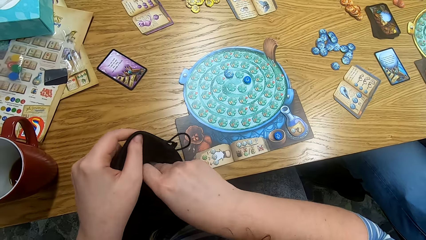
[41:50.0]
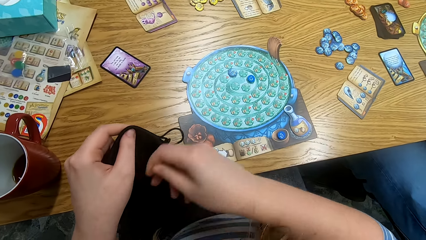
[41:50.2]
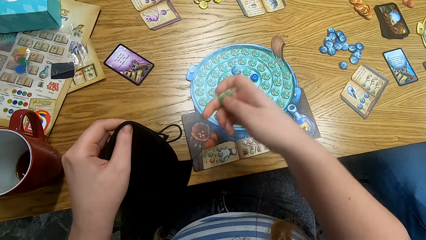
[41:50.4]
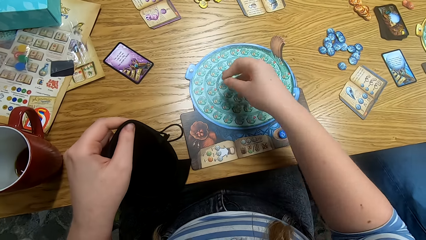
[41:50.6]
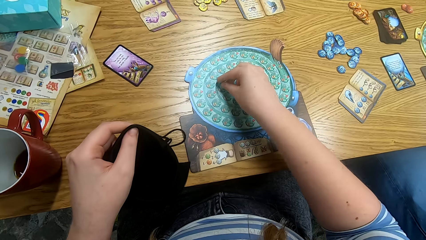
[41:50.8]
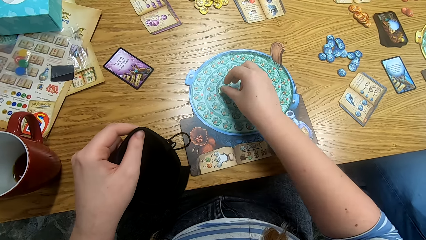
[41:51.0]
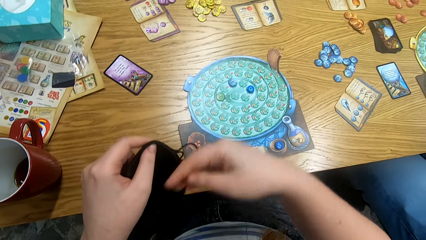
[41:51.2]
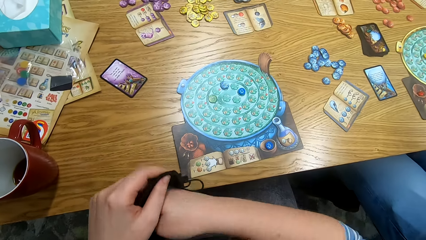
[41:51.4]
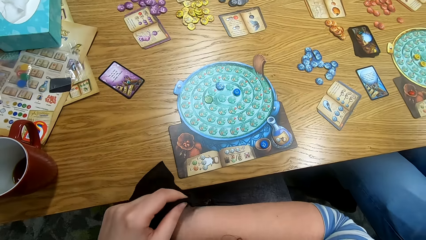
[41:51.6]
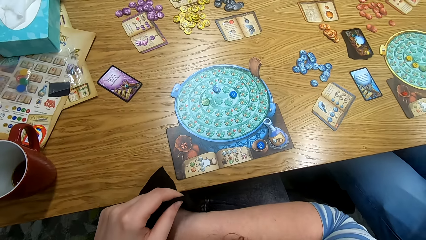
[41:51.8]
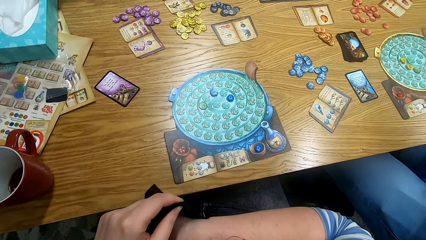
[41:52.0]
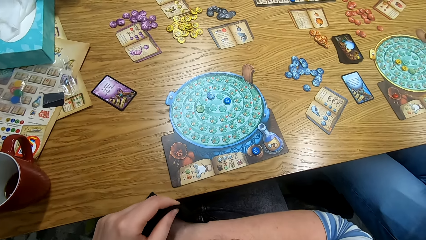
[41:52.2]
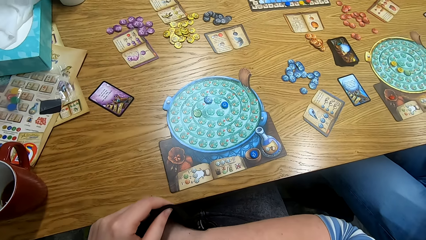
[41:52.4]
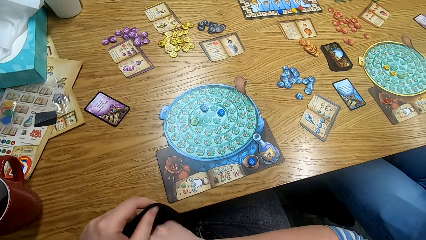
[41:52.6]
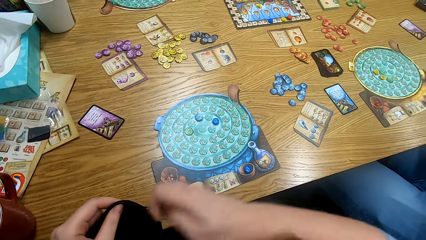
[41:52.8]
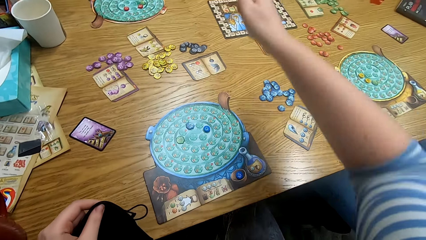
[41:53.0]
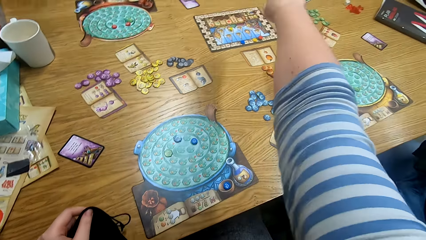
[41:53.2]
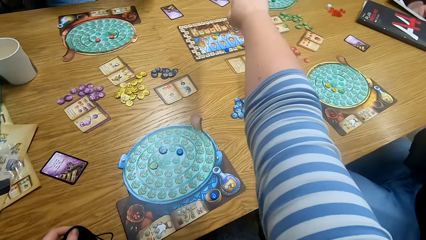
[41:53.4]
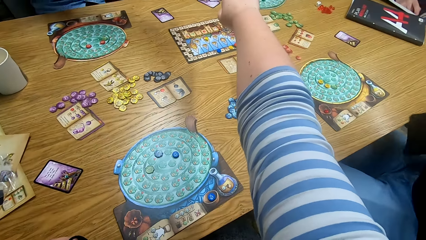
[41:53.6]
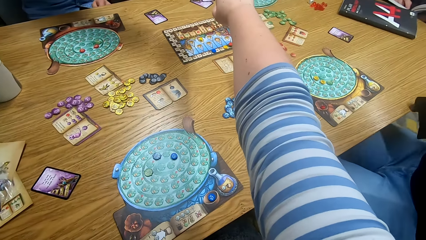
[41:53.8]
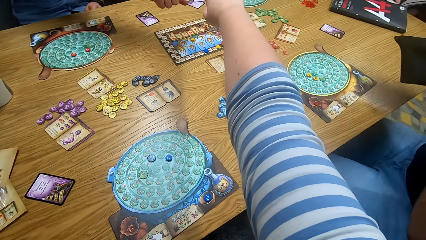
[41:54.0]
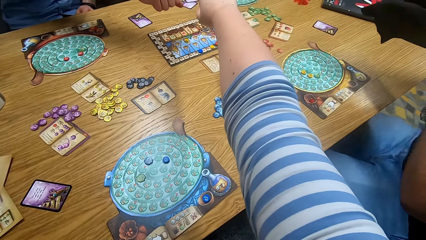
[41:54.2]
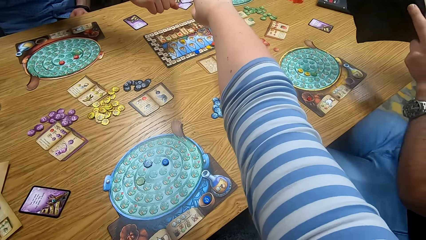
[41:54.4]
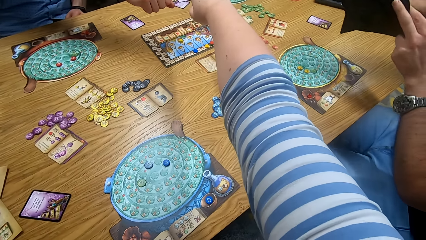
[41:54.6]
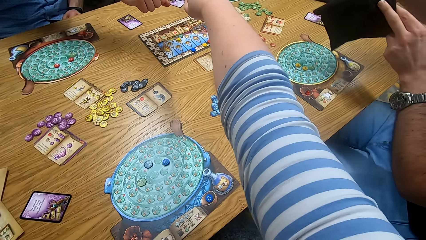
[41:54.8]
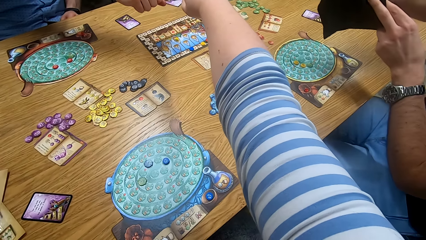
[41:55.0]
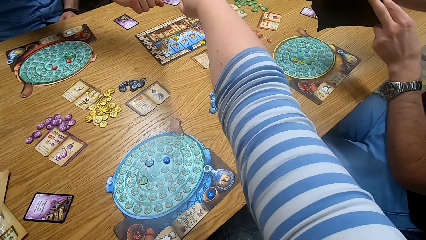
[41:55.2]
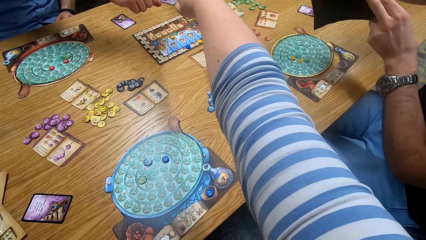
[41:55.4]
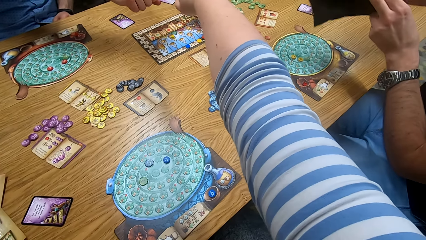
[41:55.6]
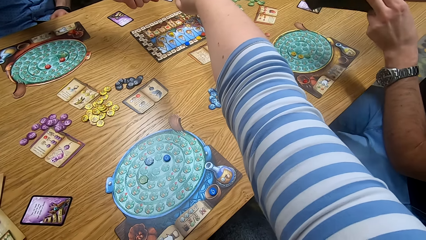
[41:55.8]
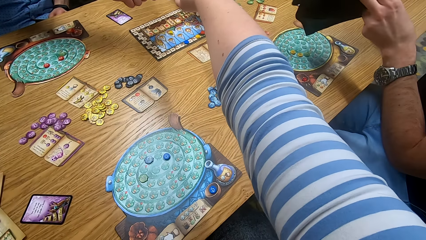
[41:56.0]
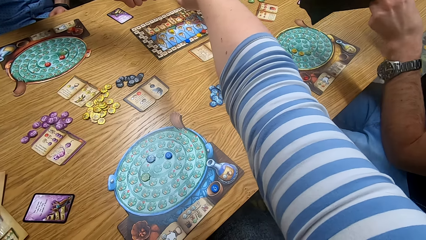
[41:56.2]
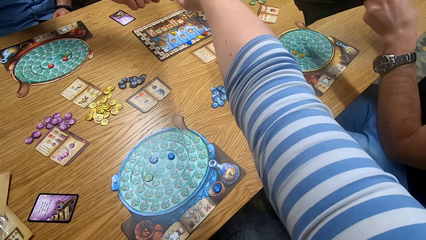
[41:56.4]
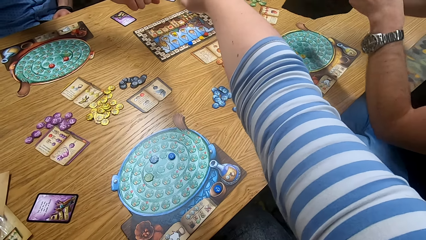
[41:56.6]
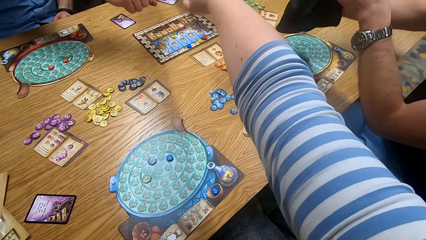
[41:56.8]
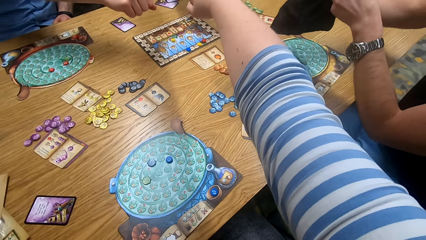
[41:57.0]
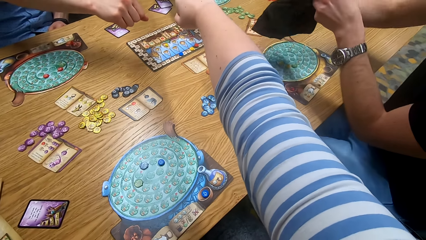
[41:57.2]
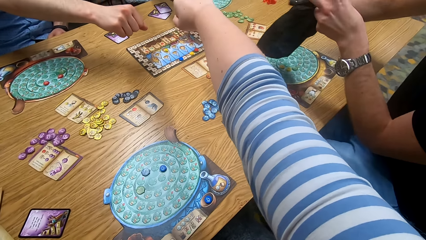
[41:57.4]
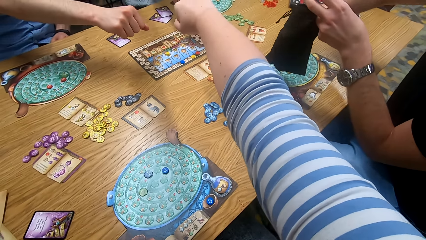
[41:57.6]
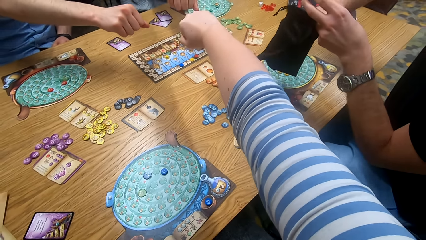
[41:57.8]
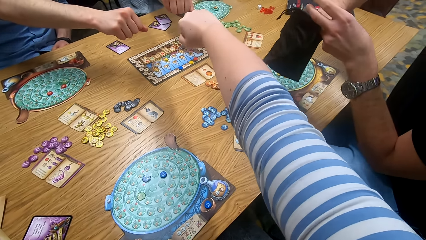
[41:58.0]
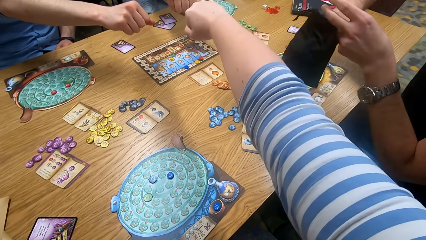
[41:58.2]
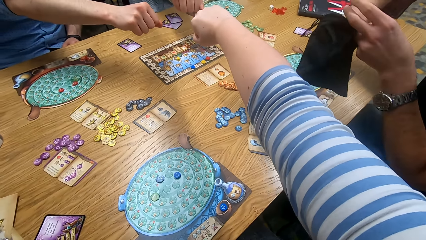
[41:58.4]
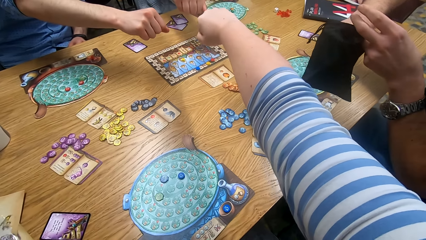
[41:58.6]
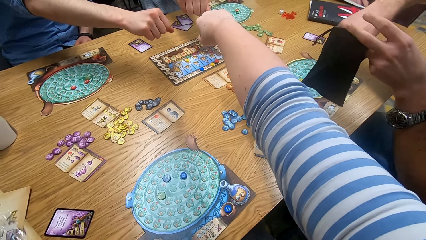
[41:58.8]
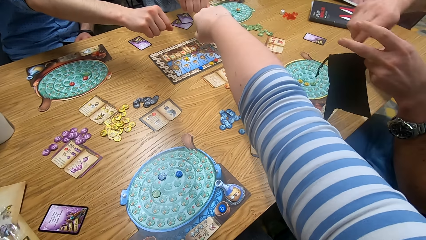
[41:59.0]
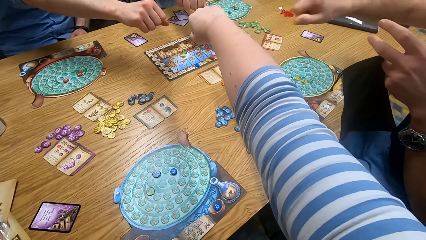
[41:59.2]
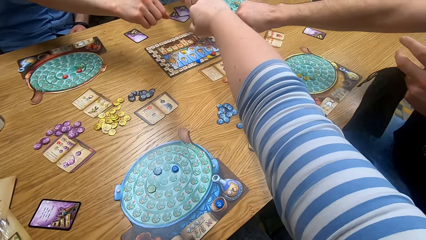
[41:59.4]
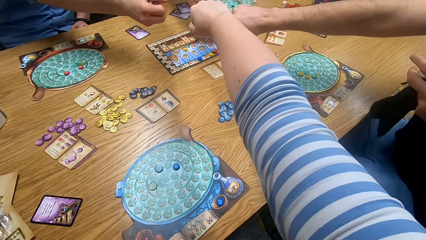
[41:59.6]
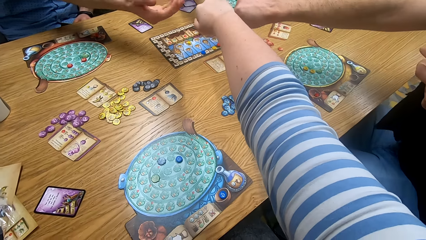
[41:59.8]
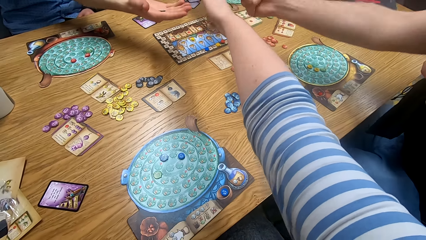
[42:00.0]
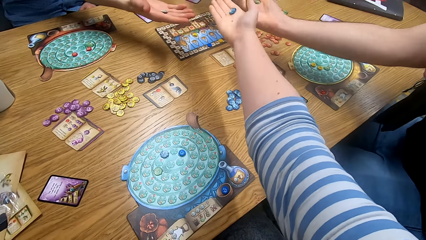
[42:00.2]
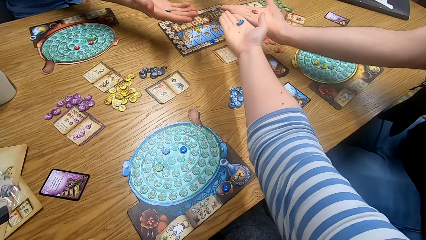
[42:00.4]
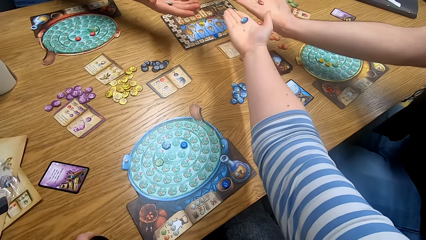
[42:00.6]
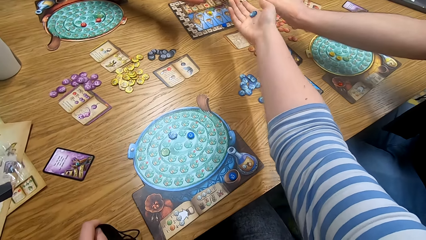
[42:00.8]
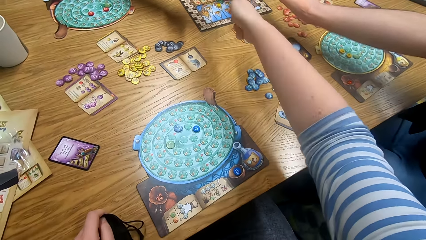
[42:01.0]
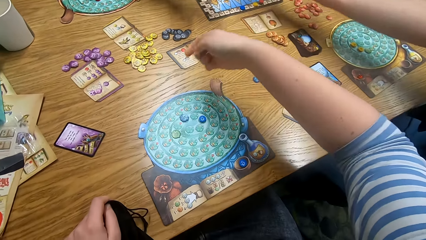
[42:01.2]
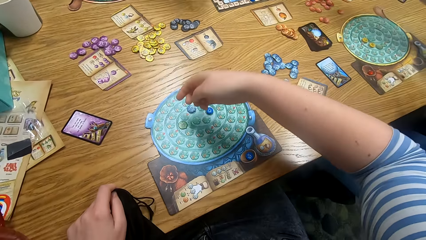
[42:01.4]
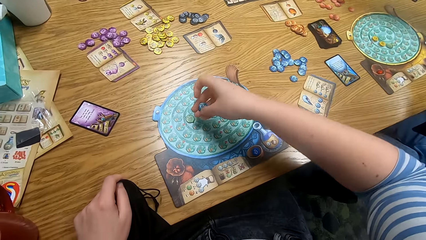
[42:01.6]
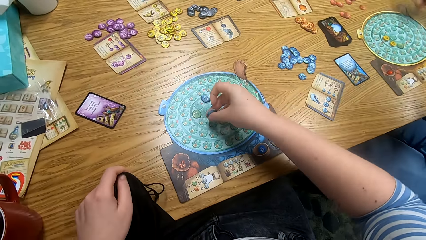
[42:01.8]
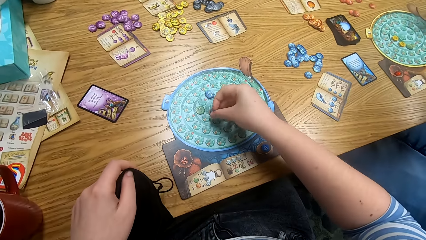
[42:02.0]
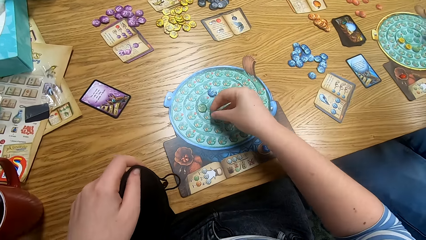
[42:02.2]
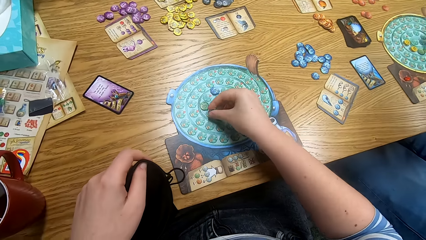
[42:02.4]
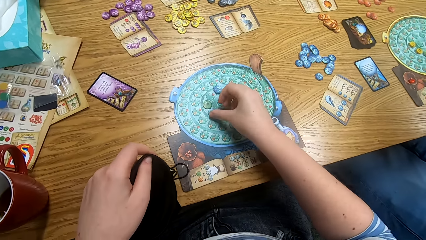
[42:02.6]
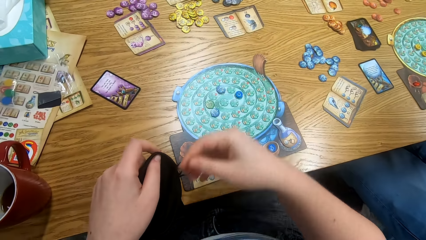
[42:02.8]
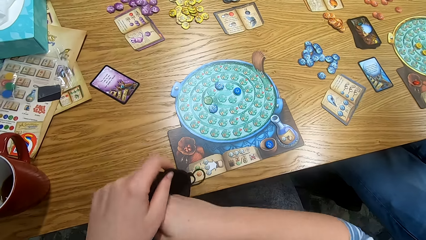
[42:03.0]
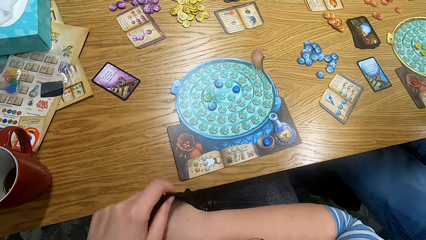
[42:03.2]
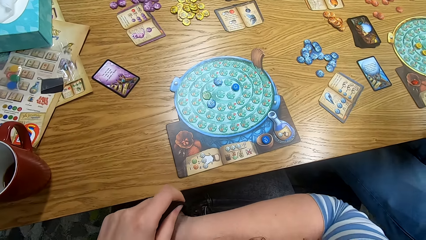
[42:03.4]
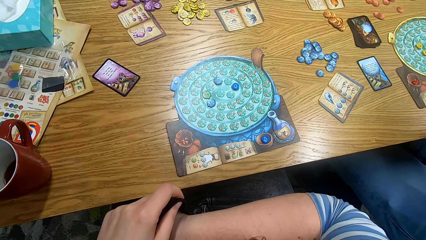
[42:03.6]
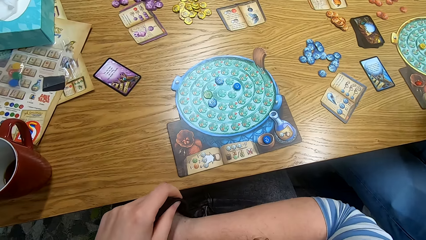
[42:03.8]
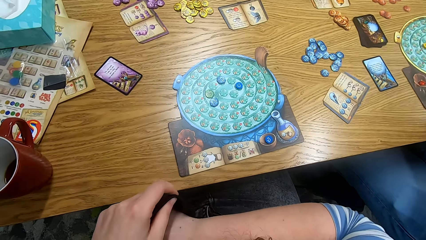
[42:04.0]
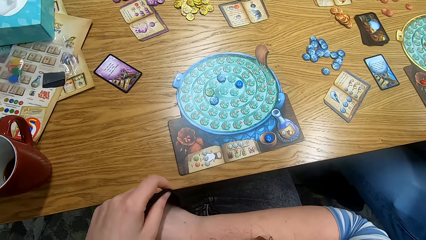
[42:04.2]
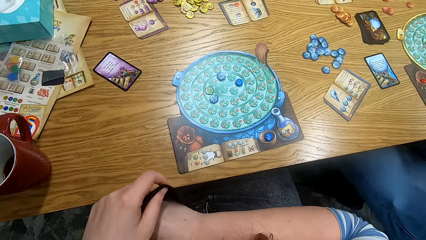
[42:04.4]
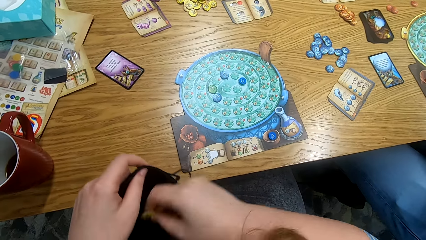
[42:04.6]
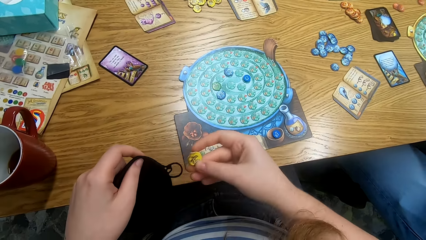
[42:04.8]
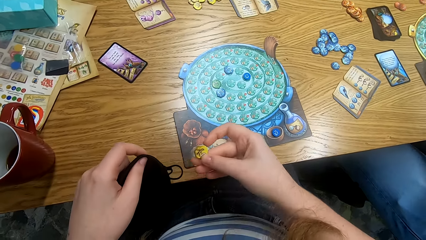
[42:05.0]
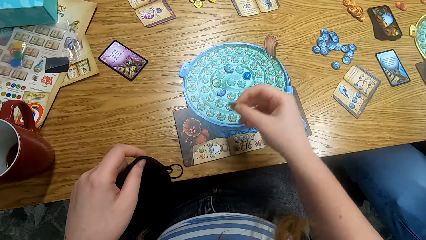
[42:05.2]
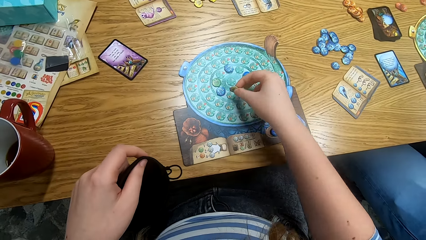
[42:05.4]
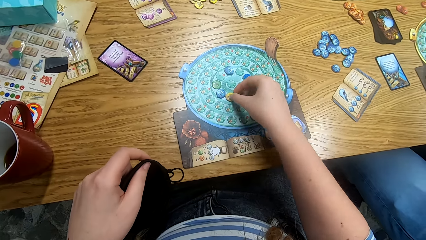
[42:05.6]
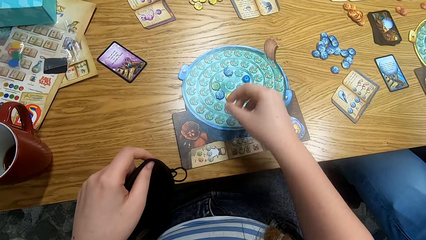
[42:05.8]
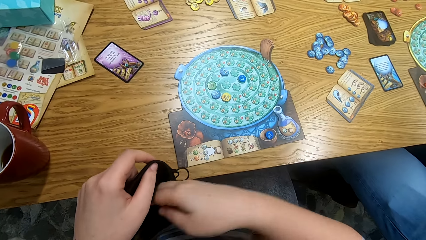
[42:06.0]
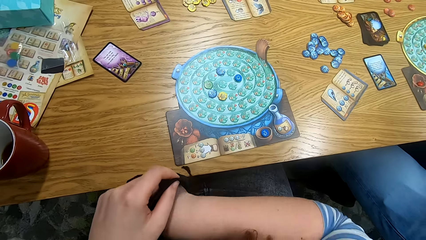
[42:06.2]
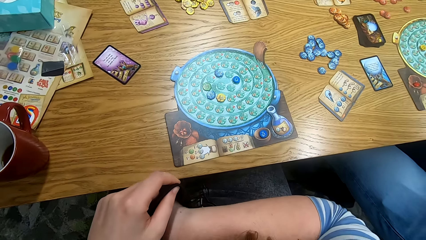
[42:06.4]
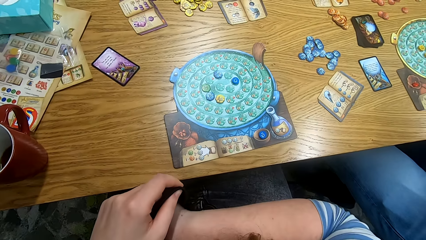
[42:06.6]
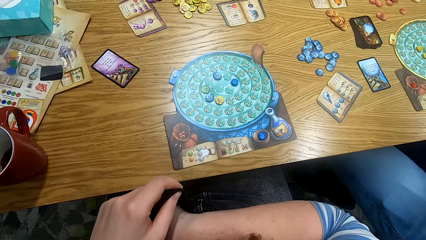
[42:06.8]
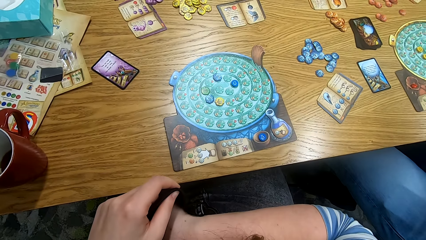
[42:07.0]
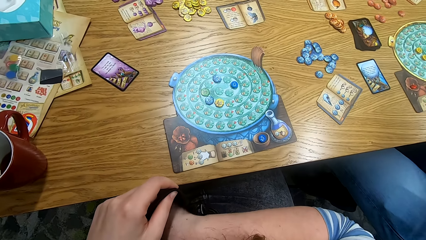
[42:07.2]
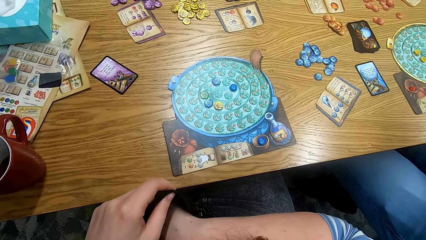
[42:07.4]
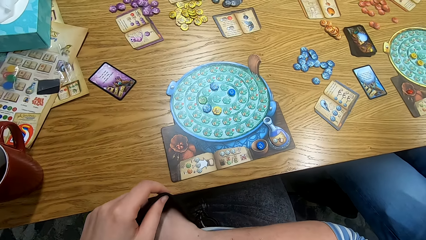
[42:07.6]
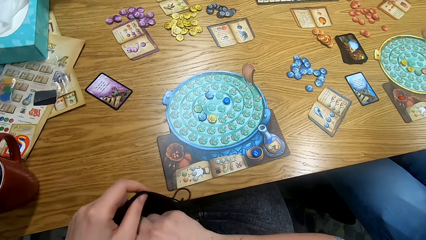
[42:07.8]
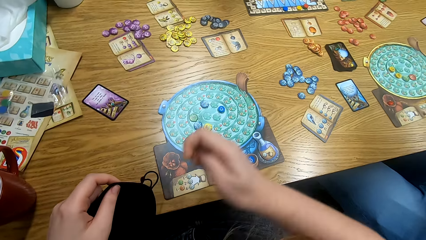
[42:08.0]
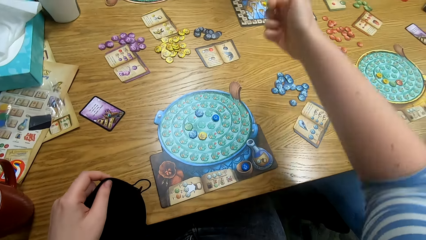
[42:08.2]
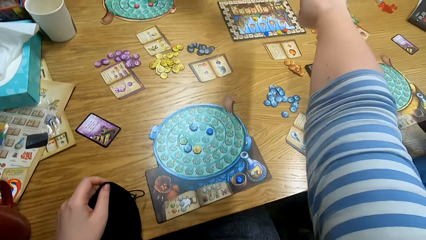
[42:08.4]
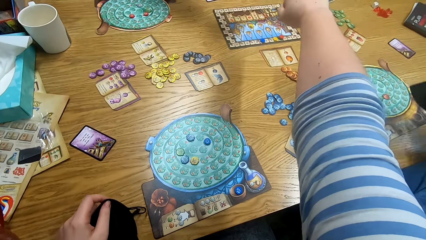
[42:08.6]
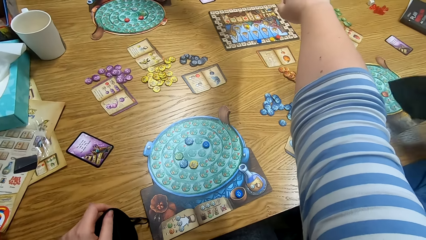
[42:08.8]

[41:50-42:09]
The camera wearer places the token on the board. He plays something. He dips his hand in the bag. He straightens his right hand in the middle of the table. A man straightens his right hand in the middle of the table. Another man takes a token from the bag. A third man straightens his right hand in the middle of the table. The first man shows the token in his hand. The camera wearer shows the token in his hand. The second man shows the token in his hand. The camera wearer unfolds the fist. The first man unfolds the fist. The third man unfolds the fist. The camera wearer plays something. He places the token on the board. He dips his hand in the bag. He places the token on the board. He dips his hand in the bag.
